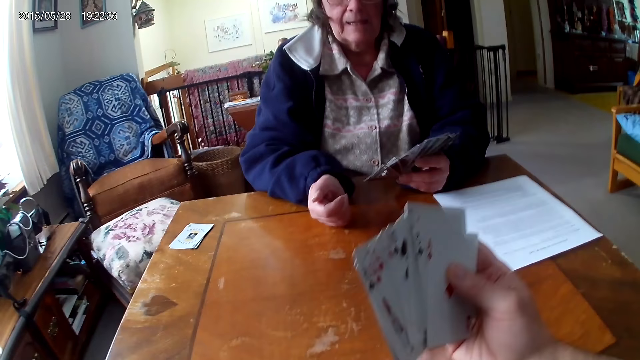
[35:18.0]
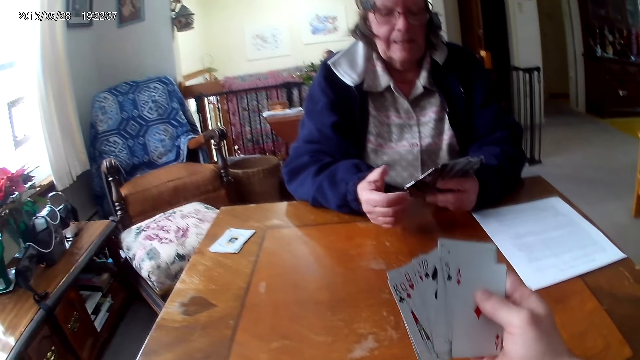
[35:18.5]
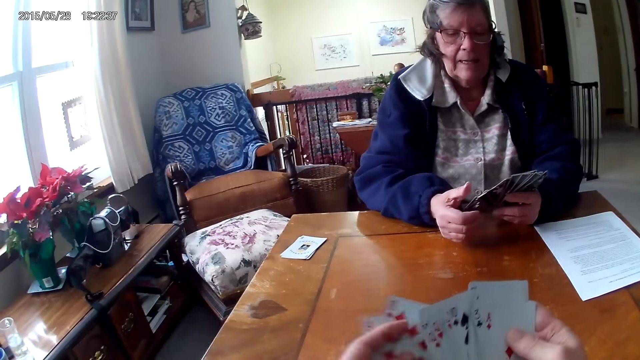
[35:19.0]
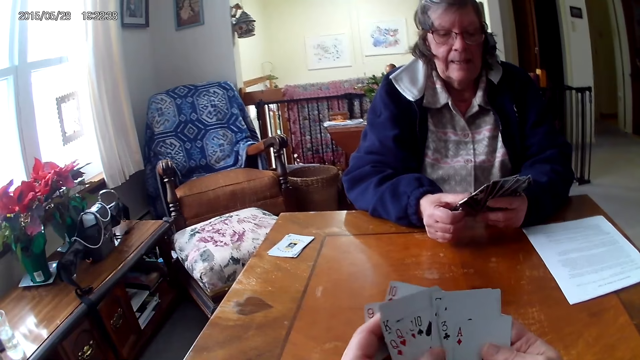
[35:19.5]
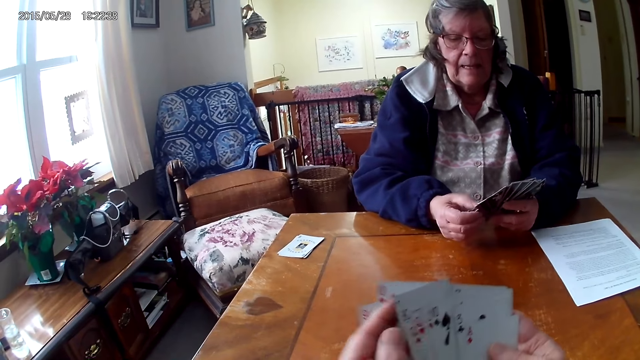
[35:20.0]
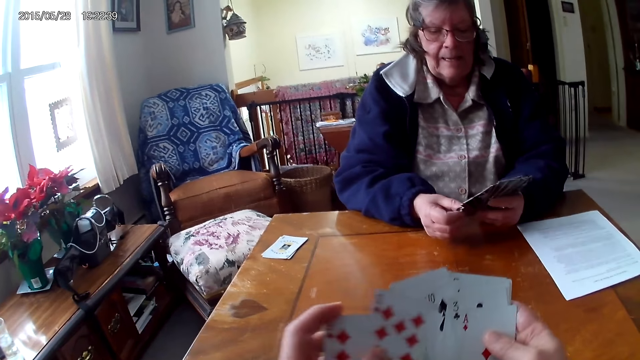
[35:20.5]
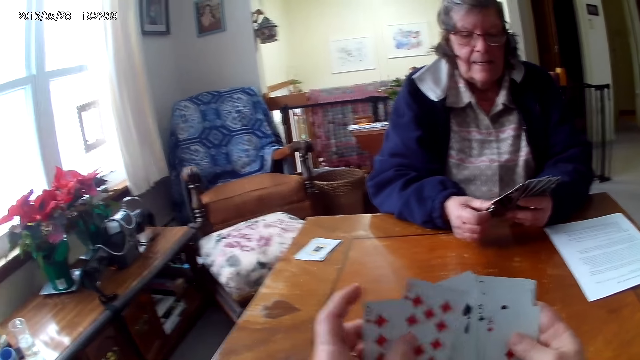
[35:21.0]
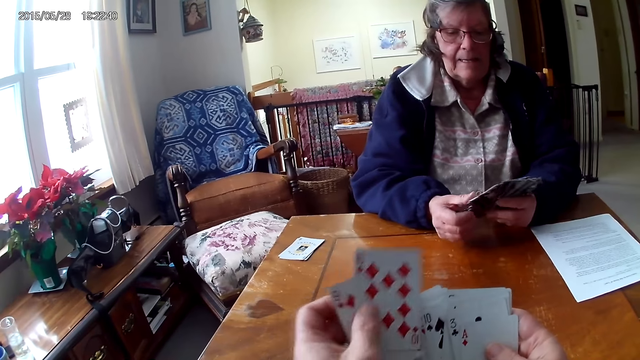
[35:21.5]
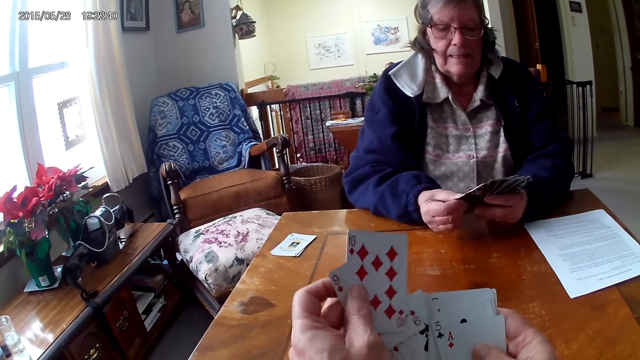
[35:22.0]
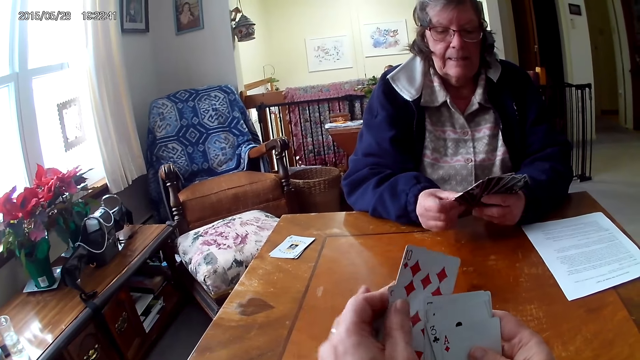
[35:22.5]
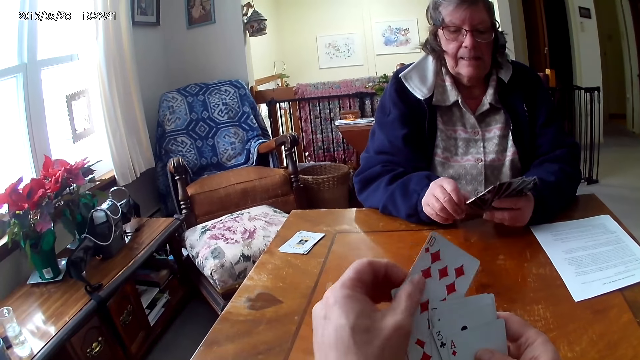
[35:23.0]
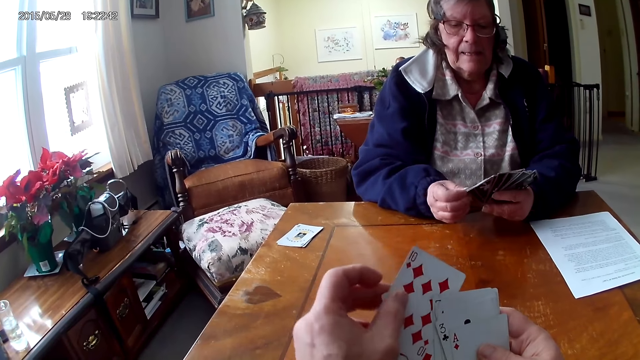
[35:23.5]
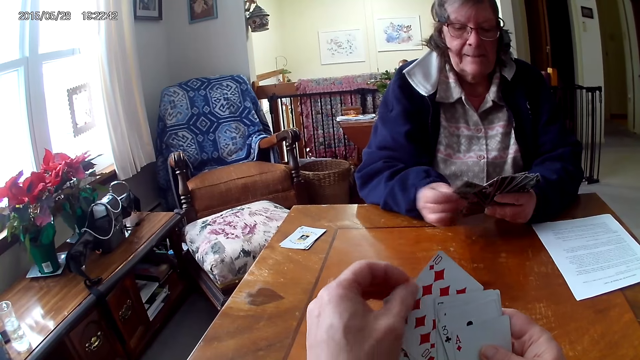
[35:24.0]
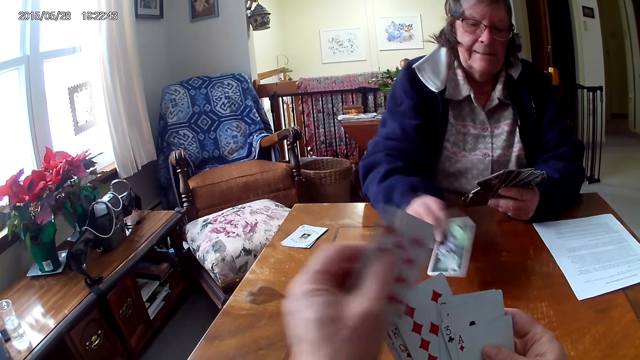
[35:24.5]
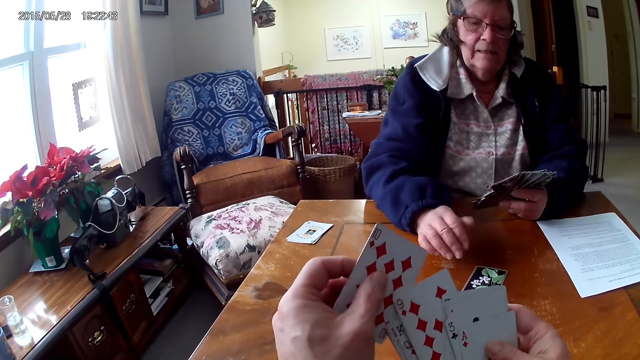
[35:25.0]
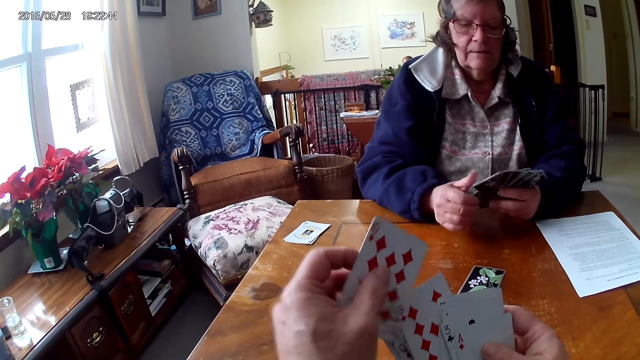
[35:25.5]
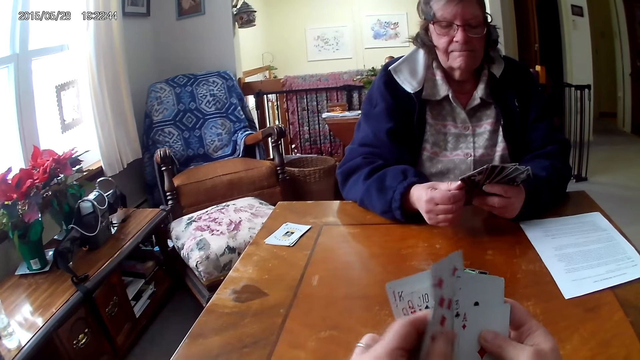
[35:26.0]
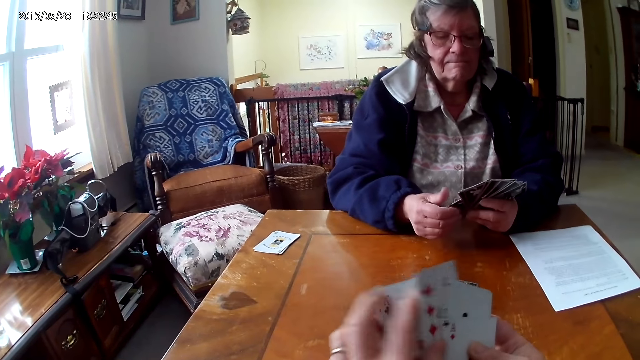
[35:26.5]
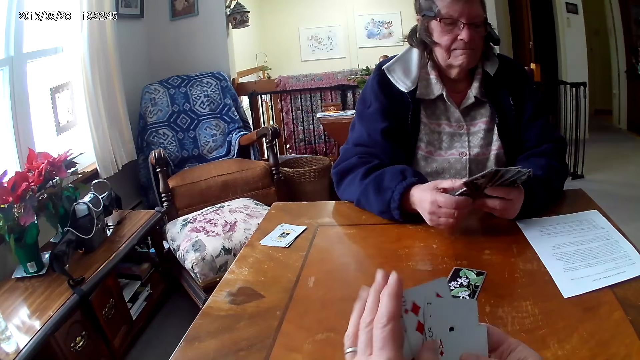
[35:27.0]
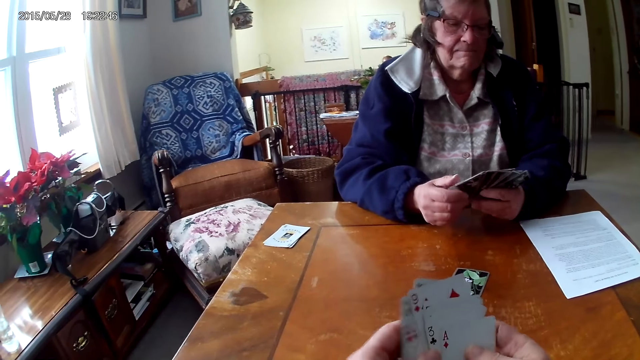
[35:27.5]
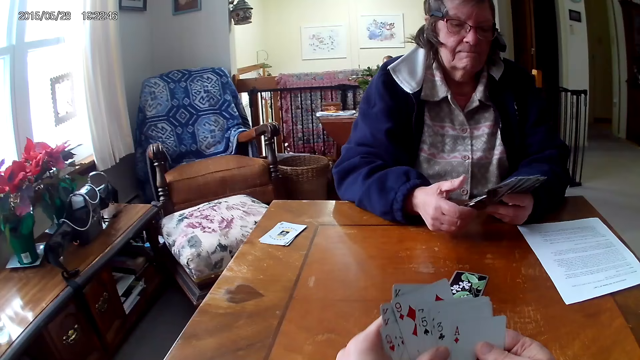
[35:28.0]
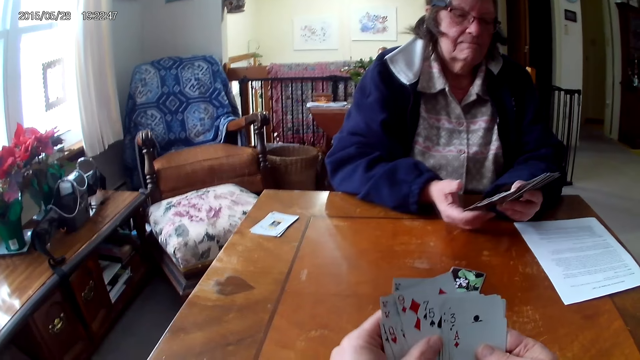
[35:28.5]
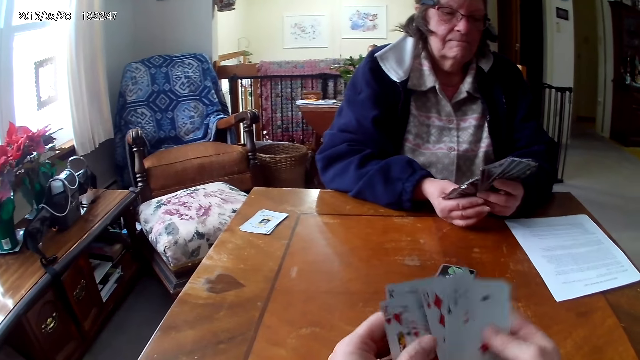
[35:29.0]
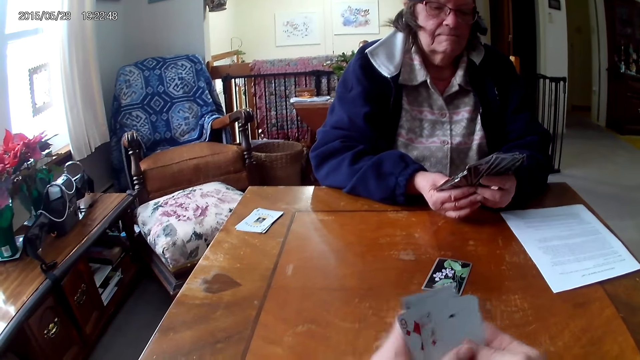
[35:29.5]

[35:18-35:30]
The camera wearer takes cards. They arrange the cards. A lady puts a card on the table.

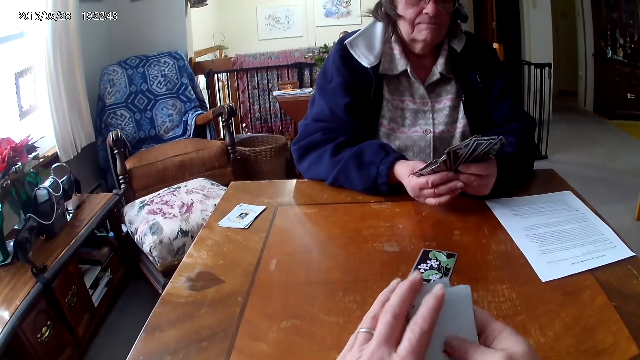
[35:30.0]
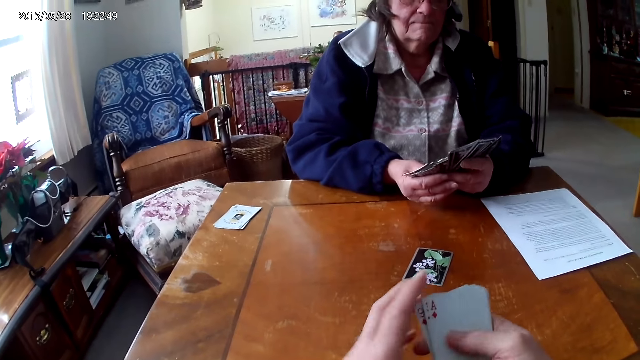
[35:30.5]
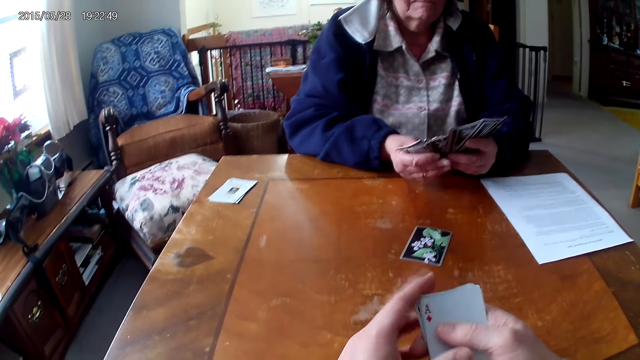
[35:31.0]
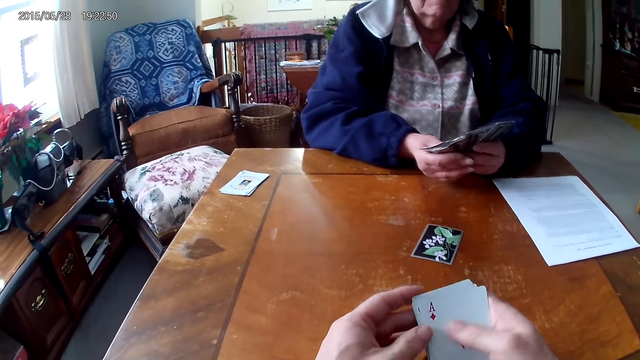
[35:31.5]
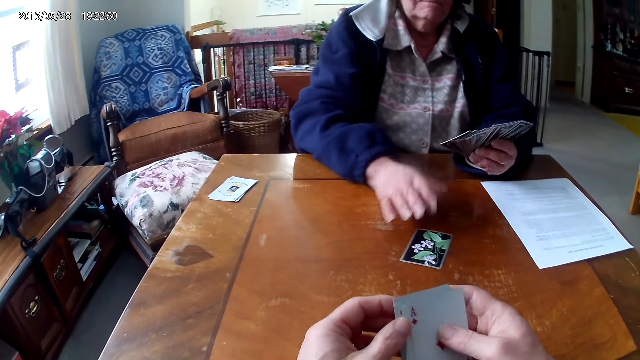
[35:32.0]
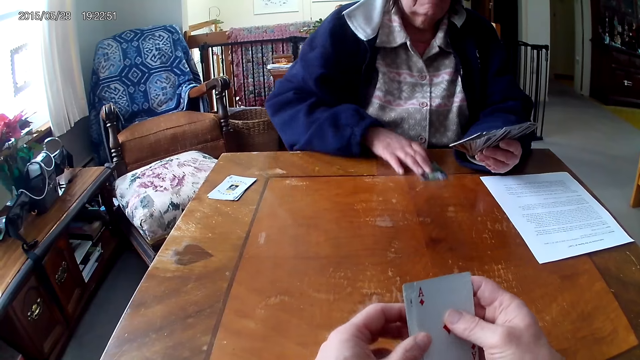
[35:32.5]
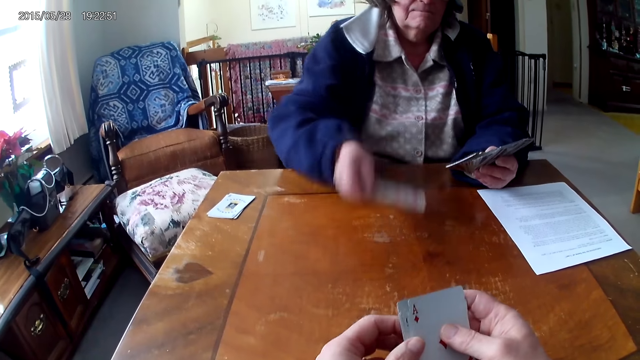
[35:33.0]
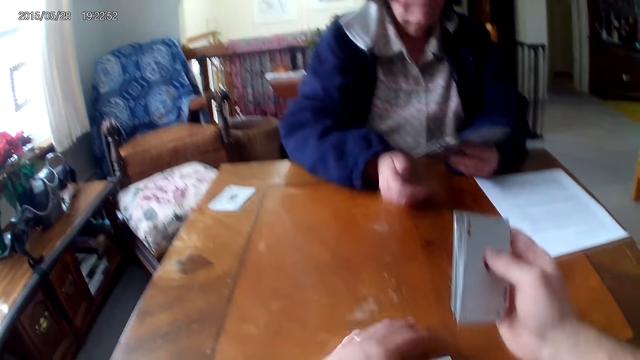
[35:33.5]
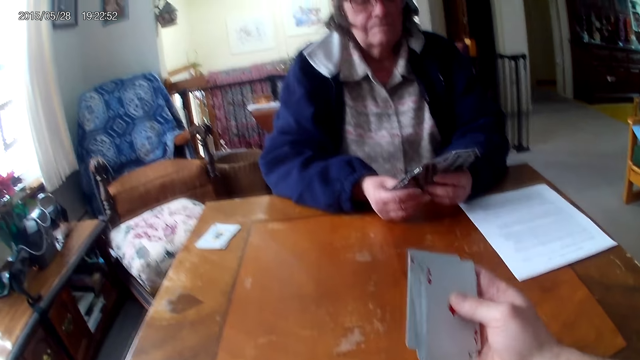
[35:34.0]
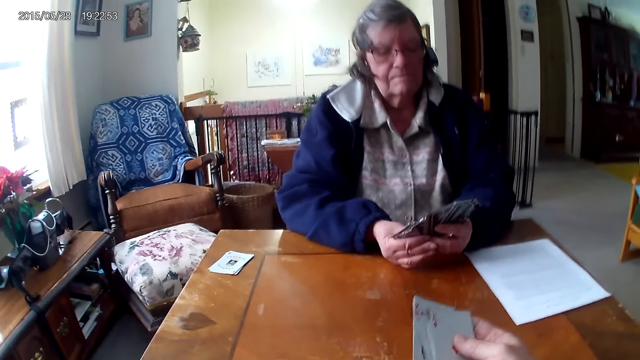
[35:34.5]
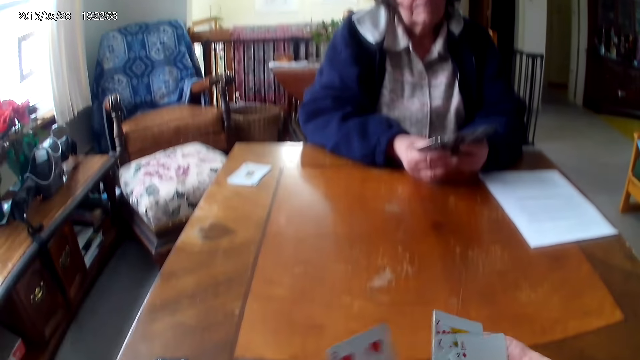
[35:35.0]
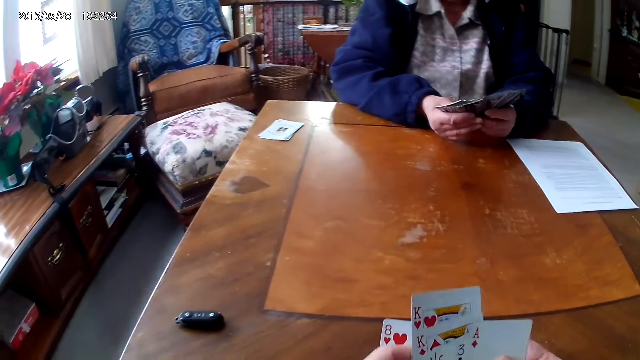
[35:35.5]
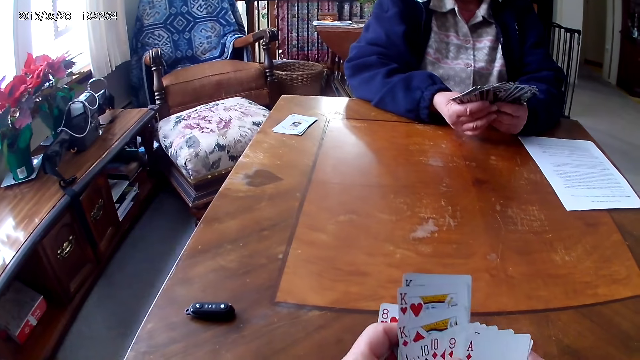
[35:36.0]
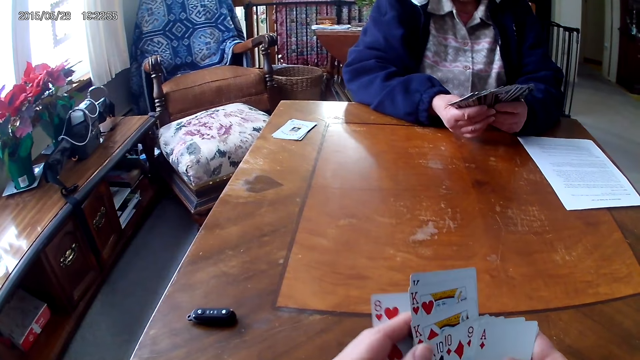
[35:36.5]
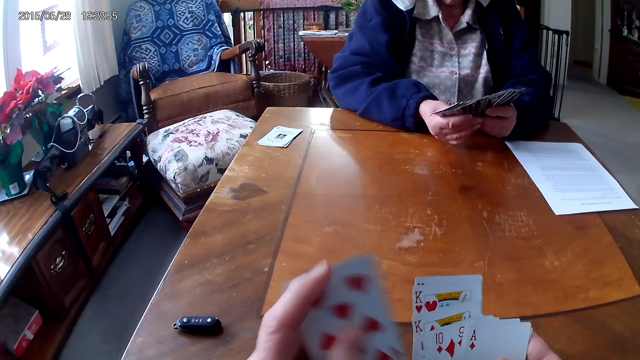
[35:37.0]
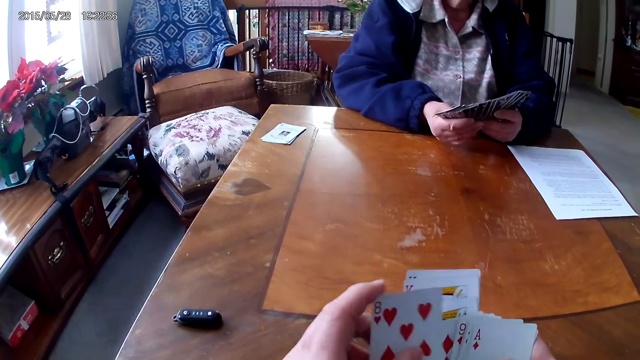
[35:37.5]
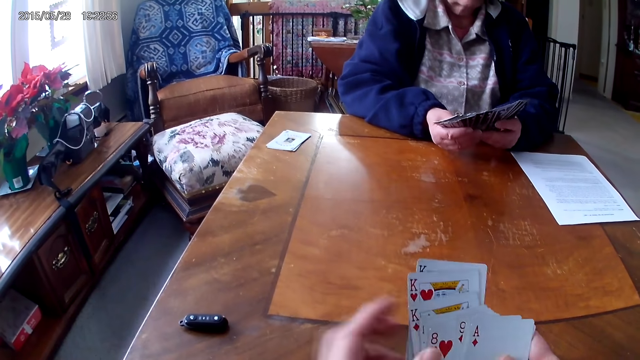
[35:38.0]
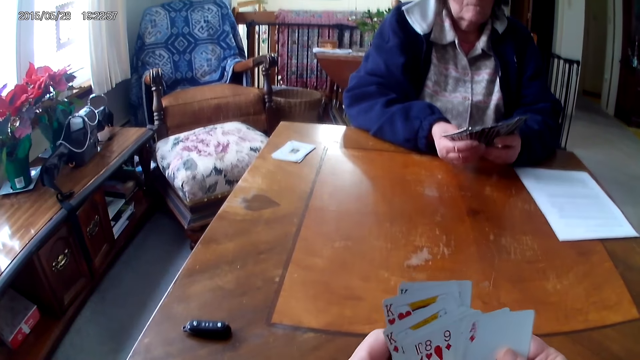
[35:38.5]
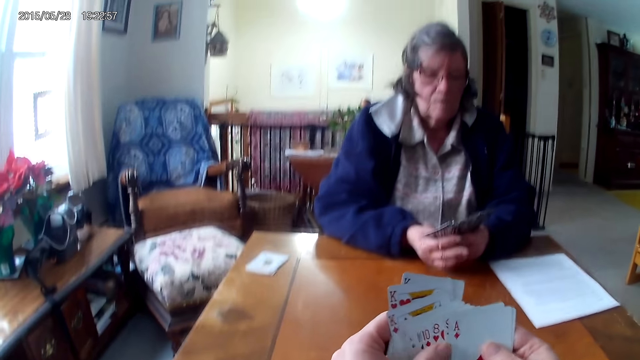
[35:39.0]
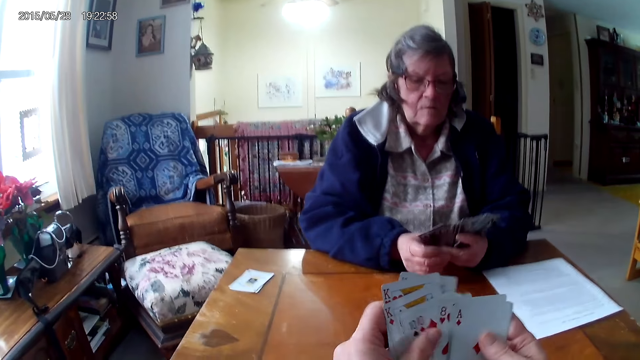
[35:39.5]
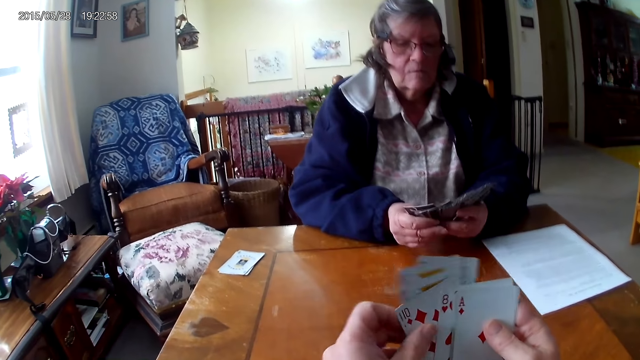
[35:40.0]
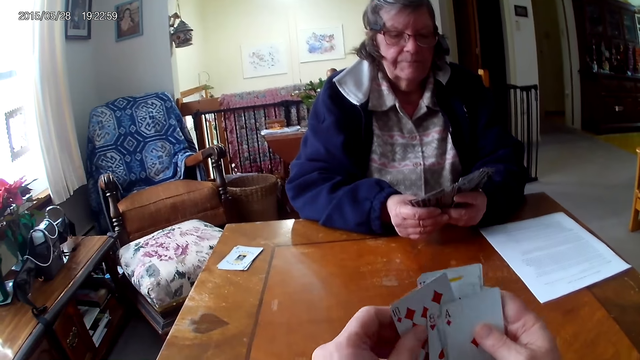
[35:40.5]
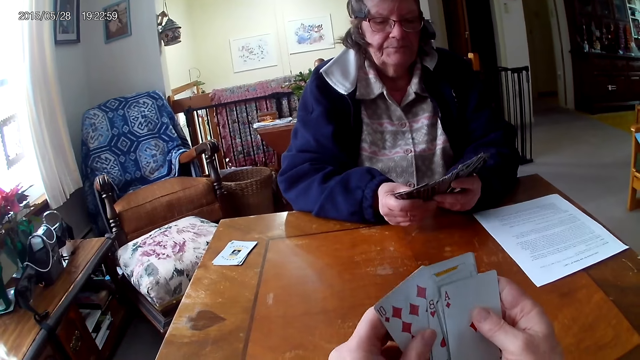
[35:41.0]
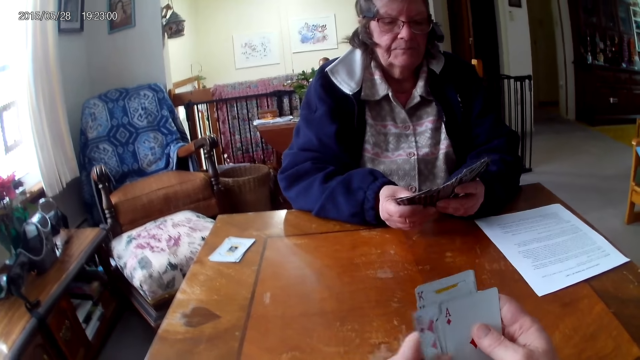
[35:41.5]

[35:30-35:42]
A lady takes a card. The camera wearer takes a card. They arrange the cards.
